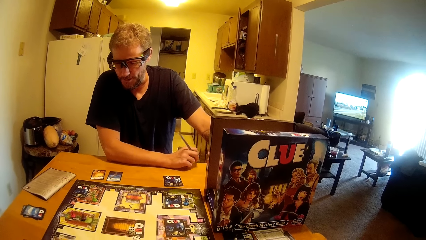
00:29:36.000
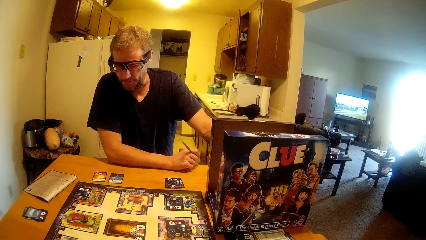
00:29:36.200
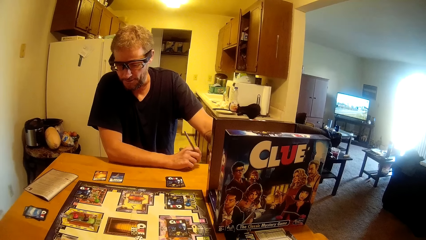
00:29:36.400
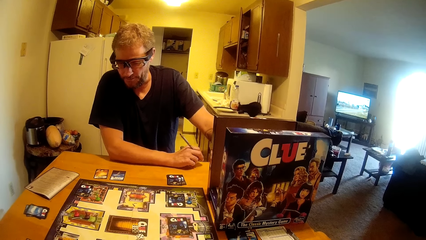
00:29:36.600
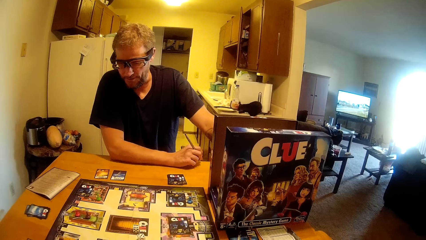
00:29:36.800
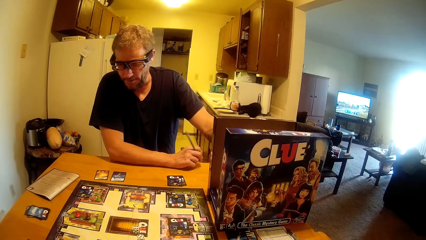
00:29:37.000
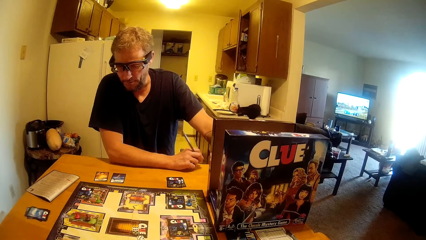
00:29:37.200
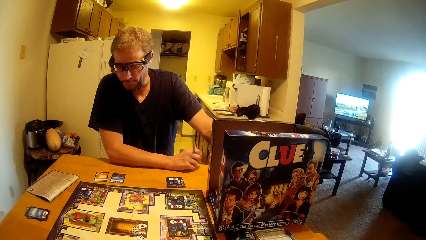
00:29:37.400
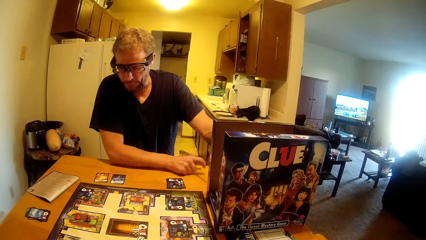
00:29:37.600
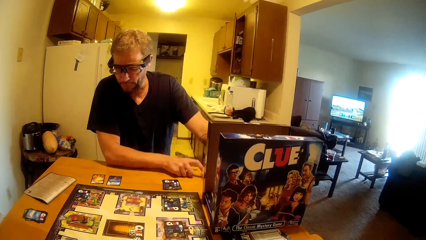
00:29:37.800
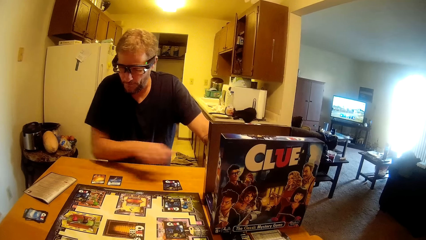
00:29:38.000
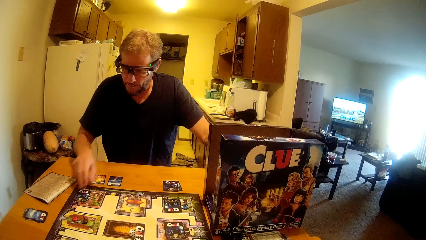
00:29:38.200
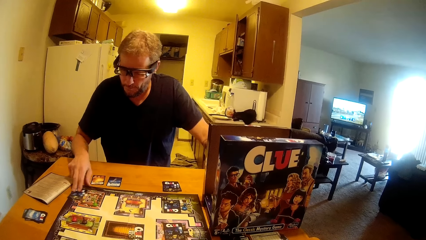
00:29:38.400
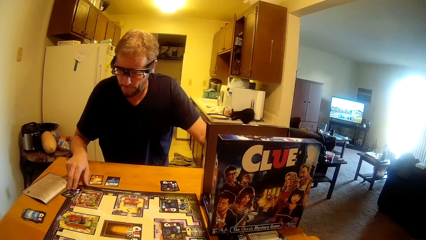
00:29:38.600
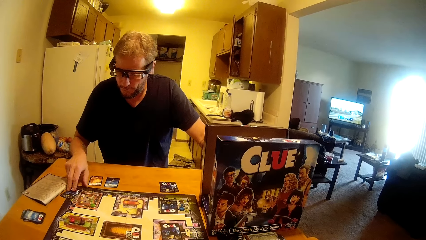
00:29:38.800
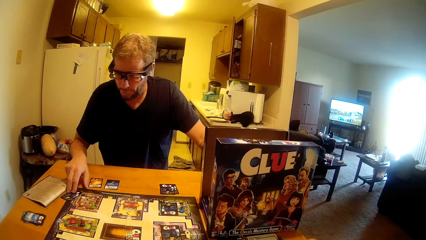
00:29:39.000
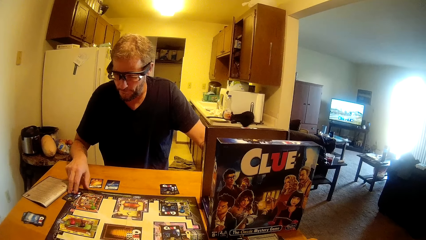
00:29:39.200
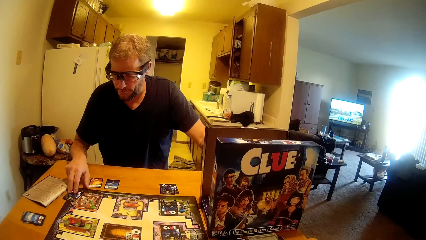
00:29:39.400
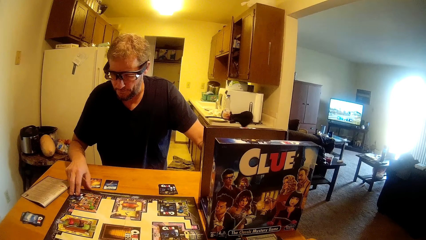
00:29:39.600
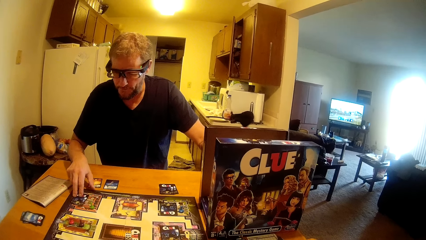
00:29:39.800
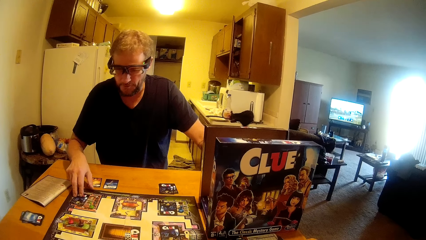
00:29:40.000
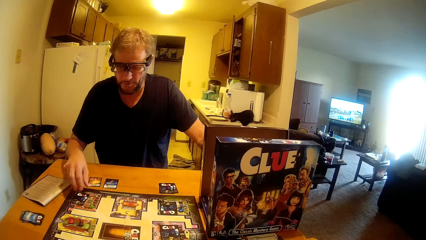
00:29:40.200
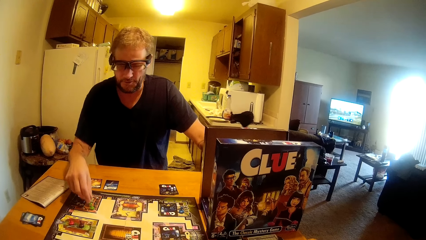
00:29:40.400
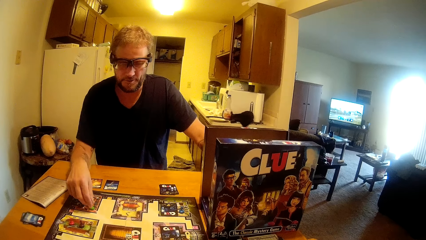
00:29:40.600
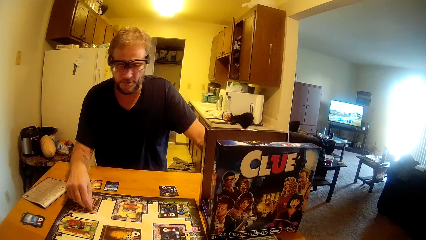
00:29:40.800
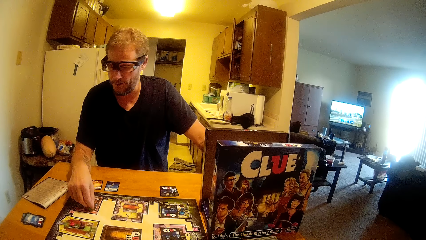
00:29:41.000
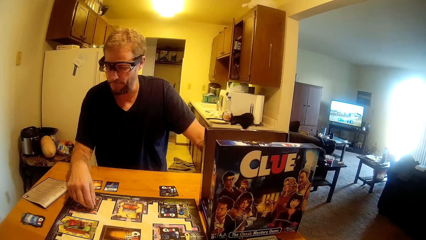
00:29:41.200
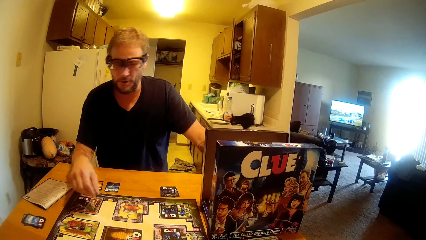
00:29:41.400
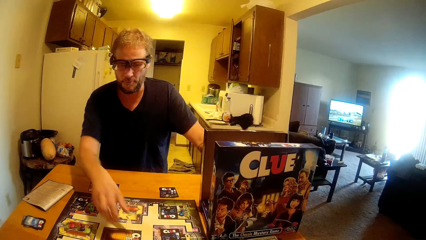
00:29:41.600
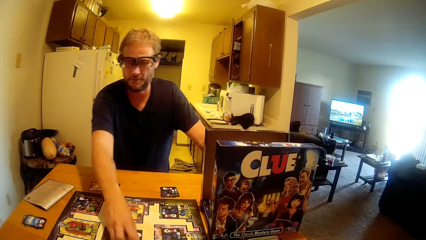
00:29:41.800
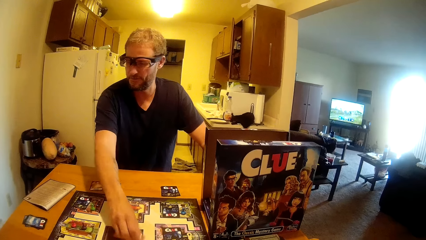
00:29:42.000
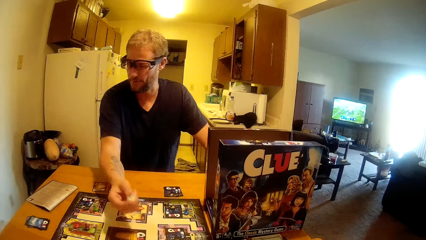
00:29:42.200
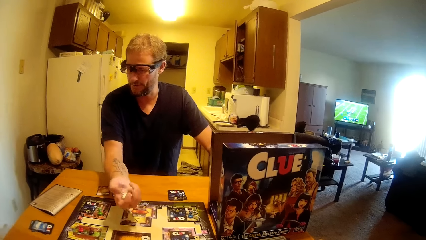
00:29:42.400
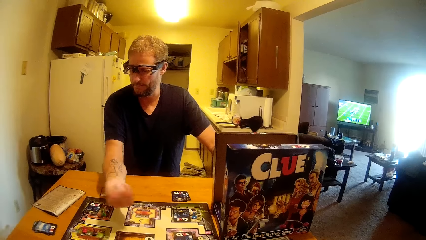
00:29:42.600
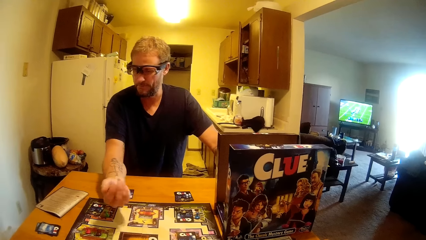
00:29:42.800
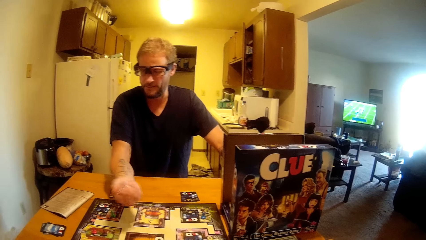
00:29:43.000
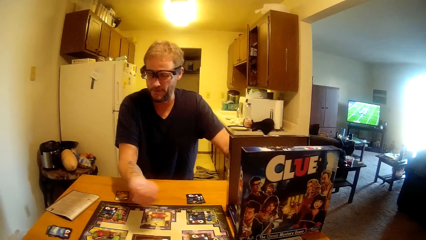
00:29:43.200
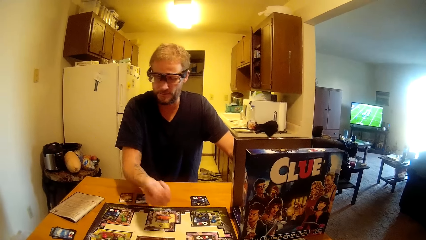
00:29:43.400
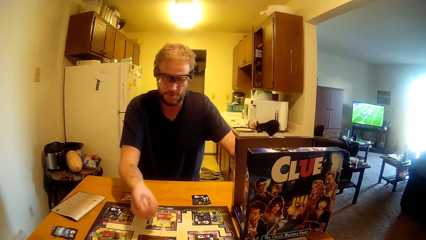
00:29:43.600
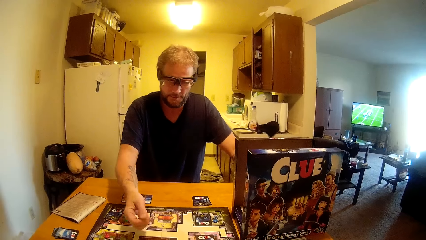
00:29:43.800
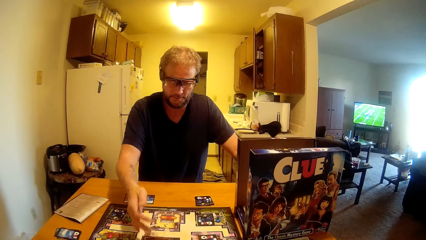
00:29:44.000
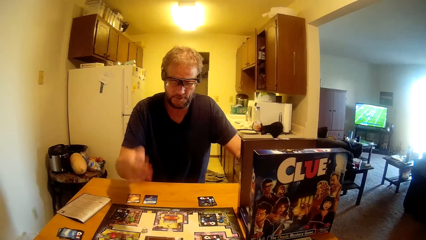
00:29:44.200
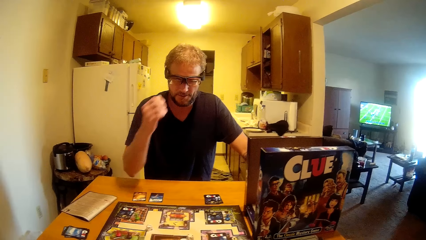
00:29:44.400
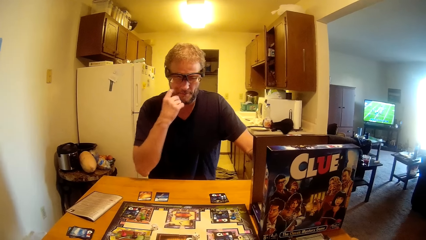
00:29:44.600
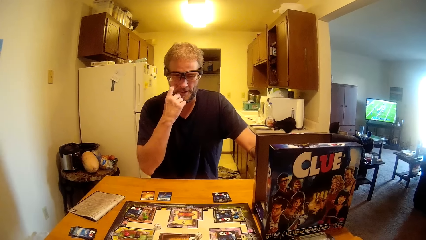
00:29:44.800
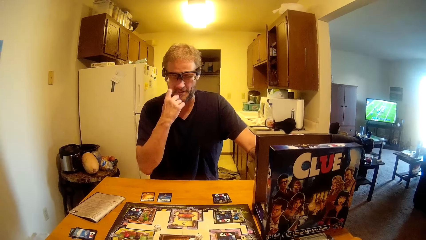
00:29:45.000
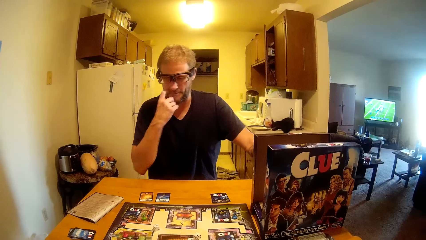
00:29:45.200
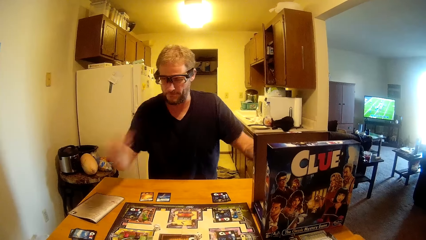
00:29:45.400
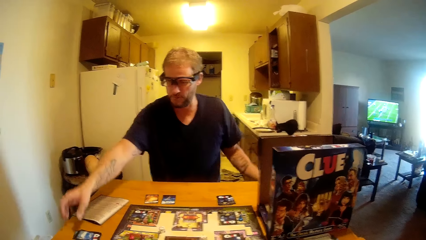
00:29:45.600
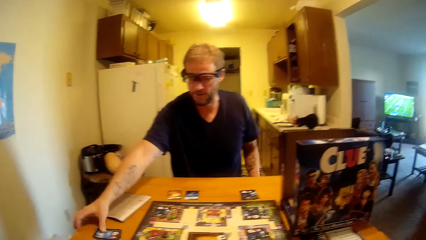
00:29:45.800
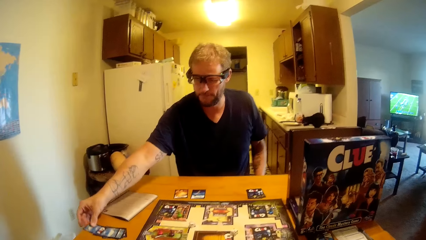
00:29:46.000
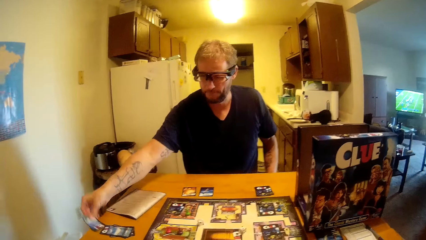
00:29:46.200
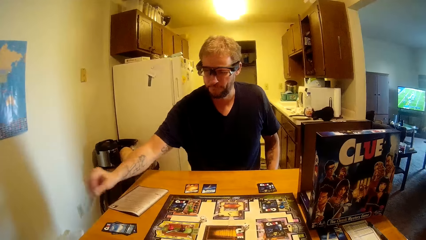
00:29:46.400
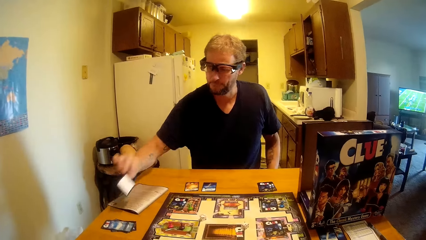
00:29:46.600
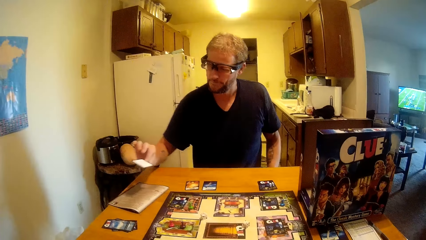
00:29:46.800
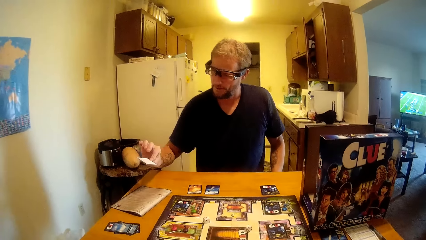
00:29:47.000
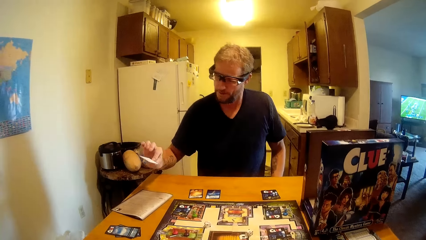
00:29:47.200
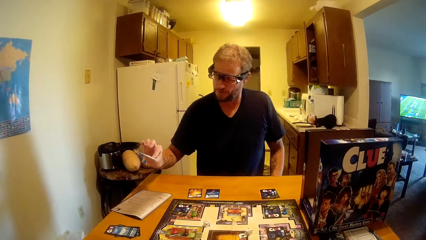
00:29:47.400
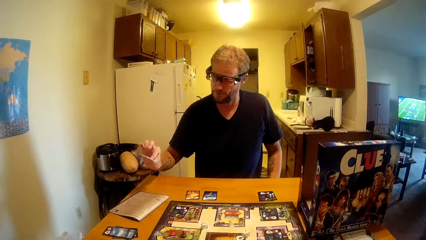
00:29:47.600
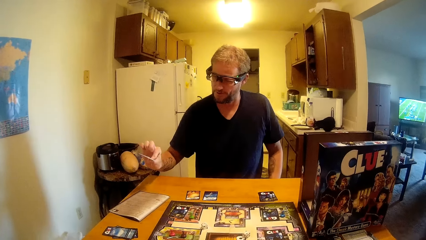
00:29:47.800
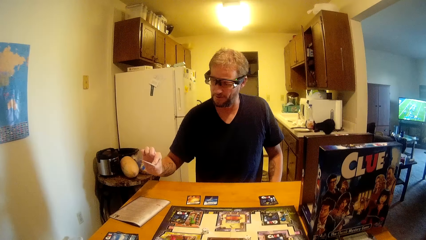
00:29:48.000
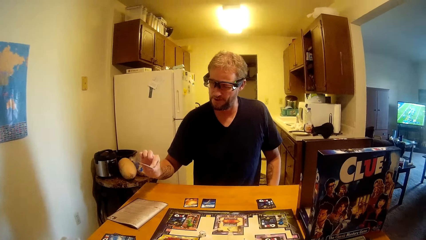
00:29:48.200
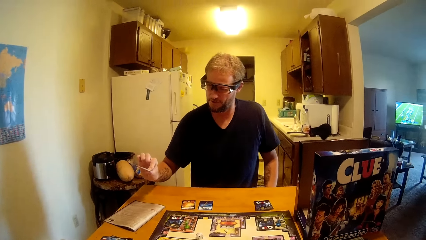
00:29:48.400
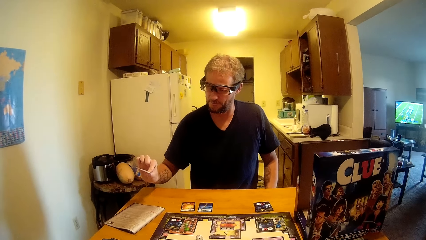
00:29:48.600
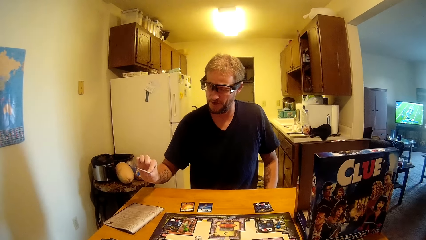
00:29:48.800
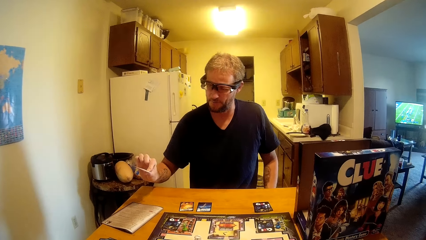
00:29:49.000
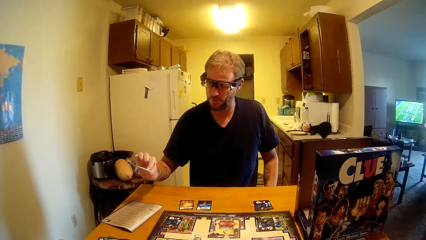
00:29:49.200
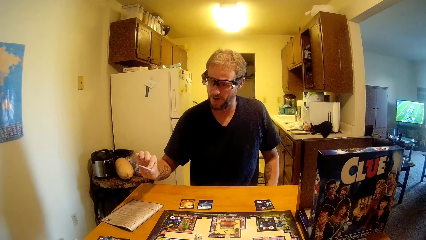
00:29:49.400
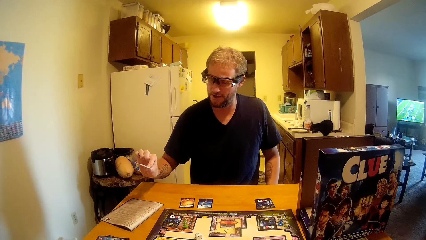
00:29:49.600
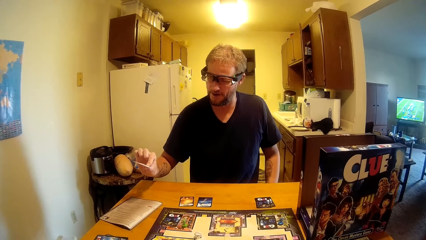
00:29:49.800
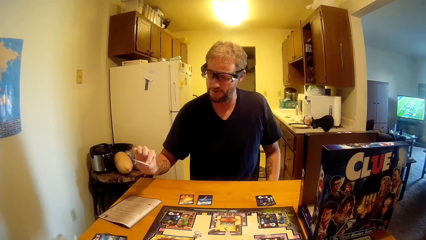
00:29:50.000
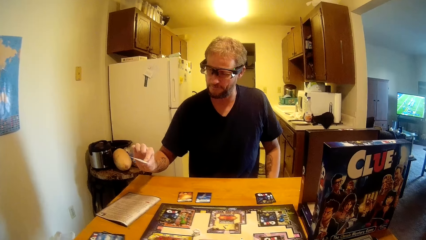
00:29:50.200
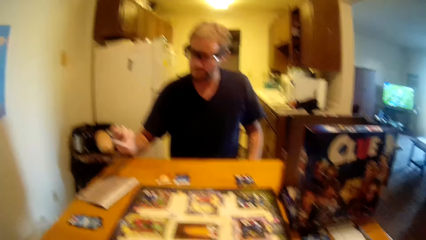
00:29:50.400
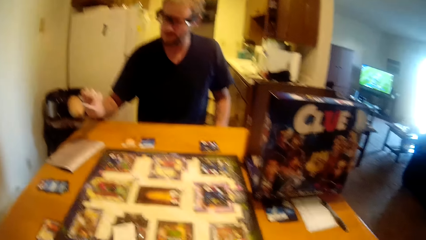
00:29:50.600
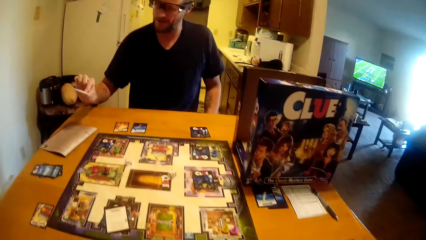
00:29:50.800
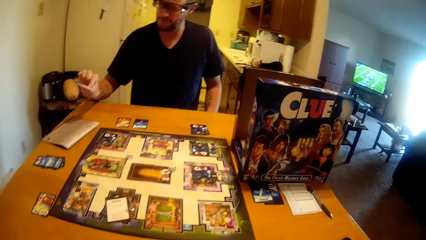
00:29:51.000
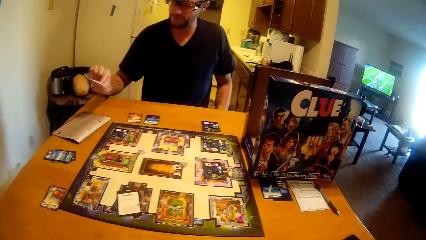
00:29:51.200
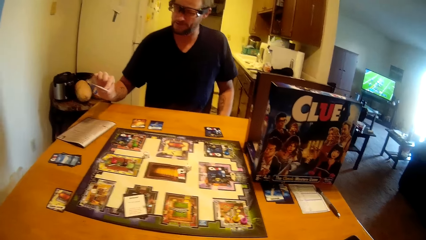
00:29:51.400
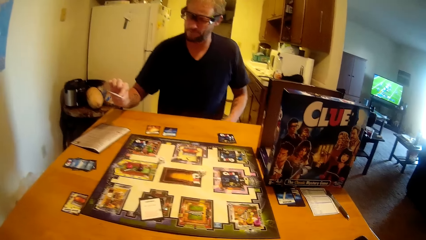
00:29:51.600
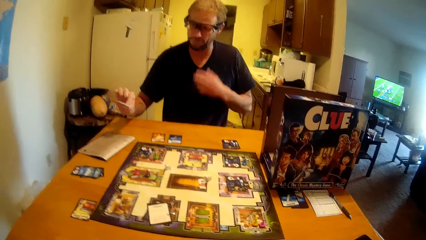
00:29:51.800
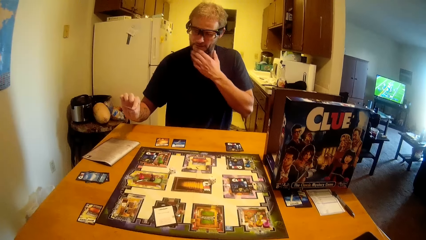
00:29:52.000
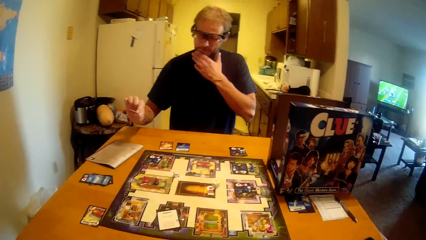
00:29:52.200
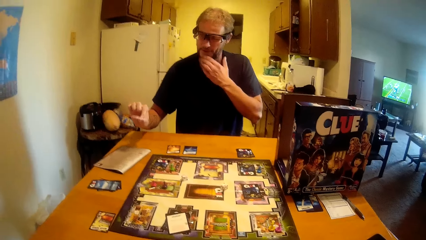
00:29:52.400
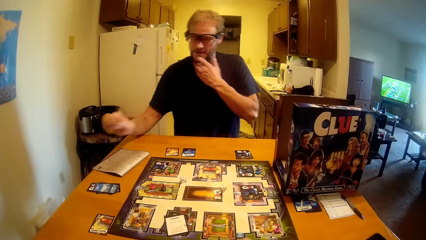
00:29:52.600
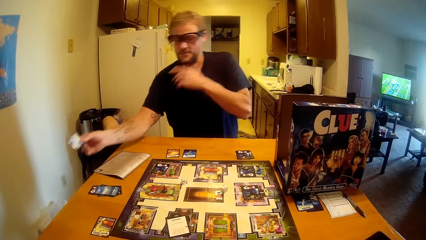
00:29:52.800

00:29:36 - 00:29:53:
The man plays the Clue board game and touches the card on the table. The man rolls the dice, picks the dice from the board, drops the dice to the board, picks a card from the table, and talks to the camera wearer.
